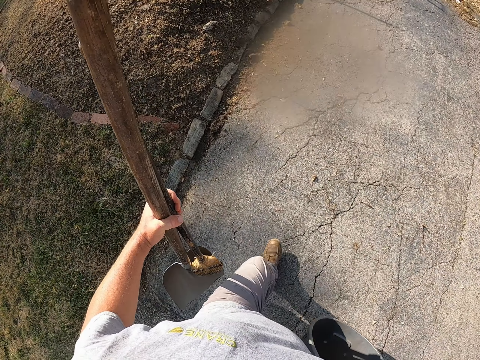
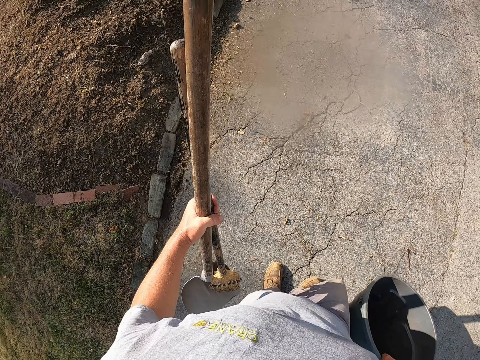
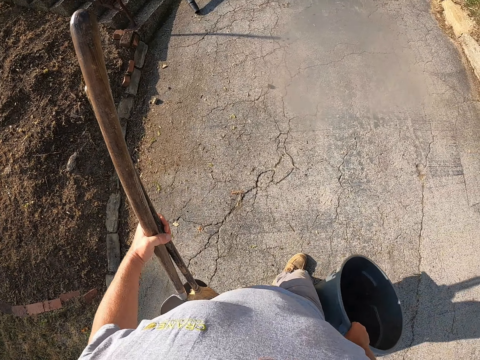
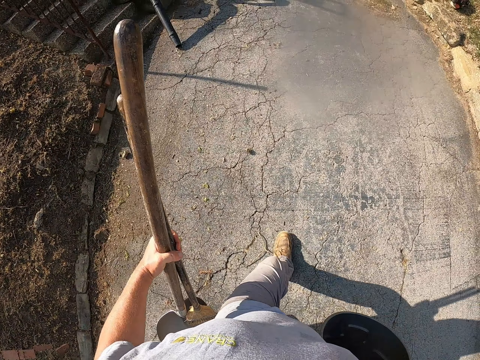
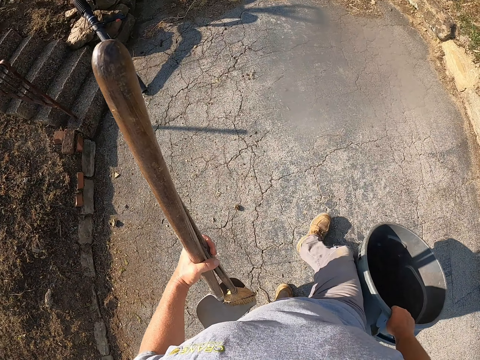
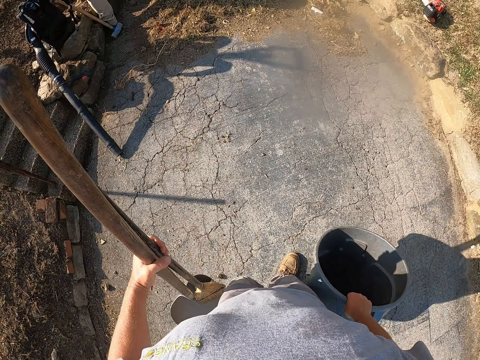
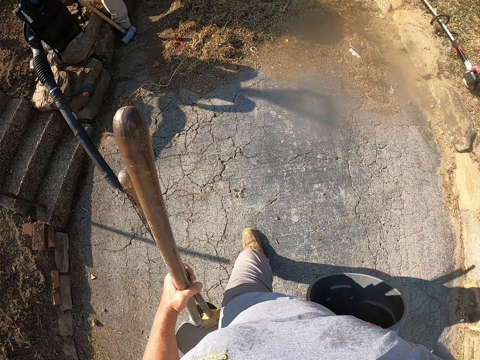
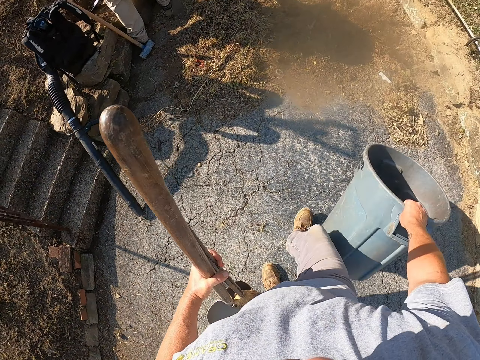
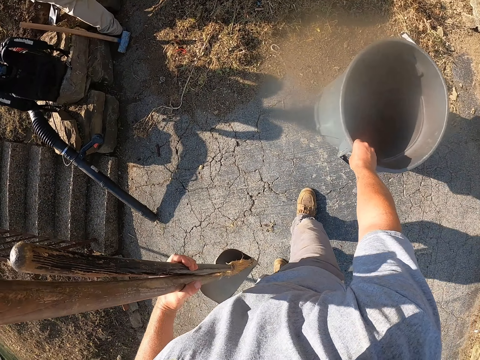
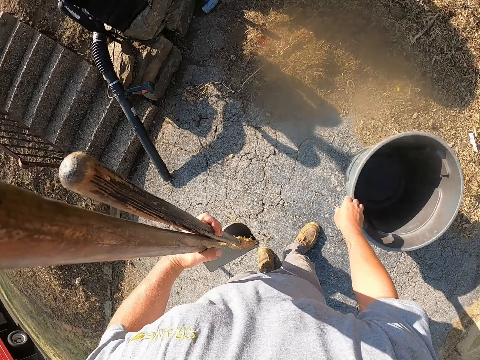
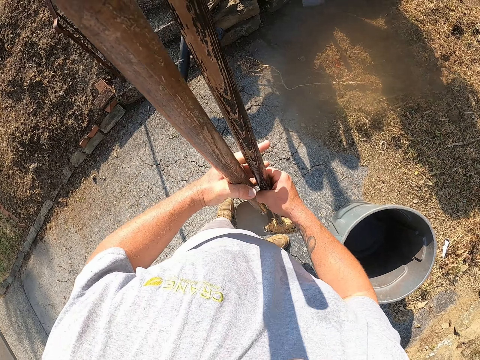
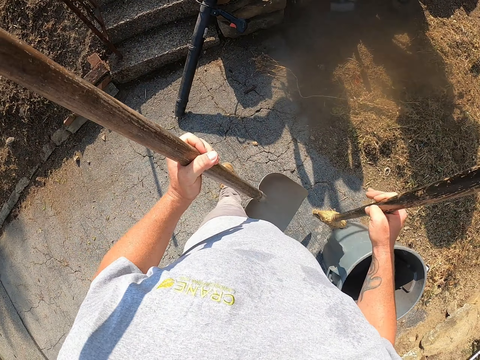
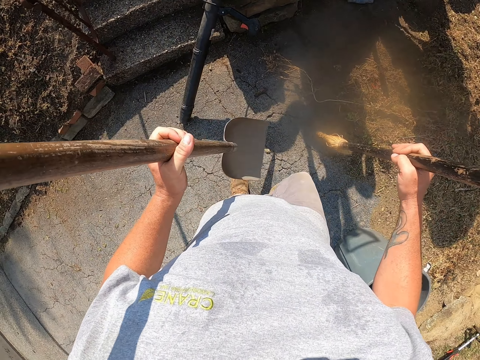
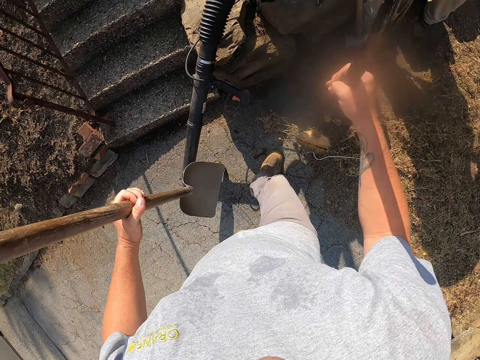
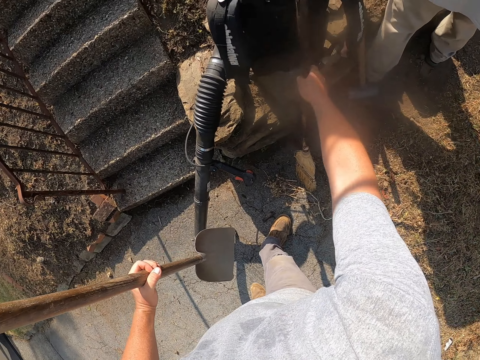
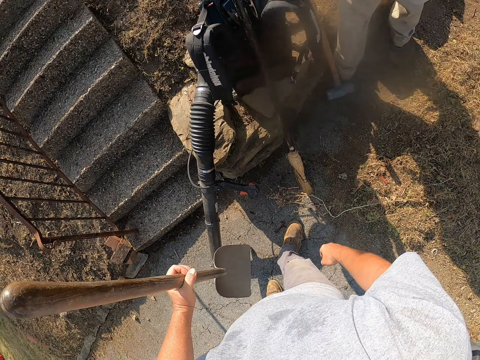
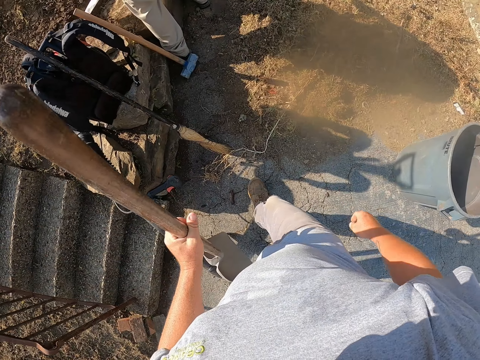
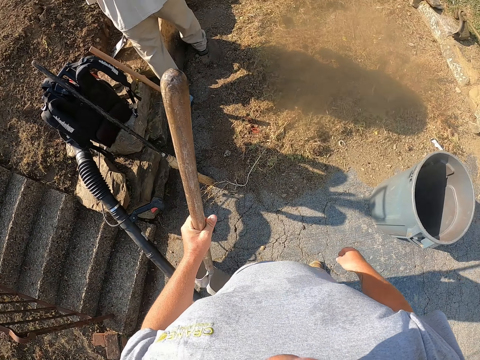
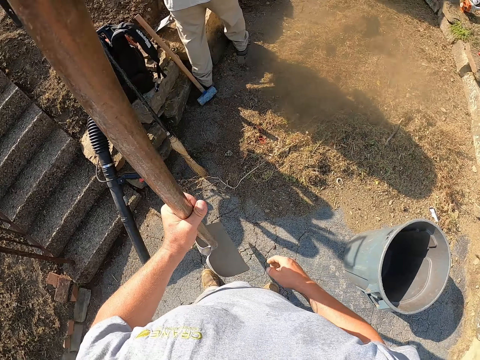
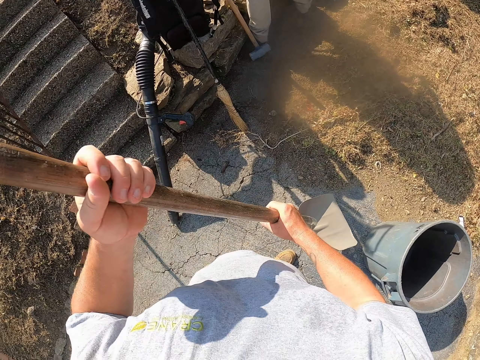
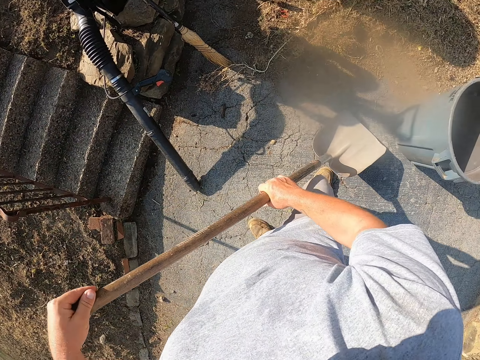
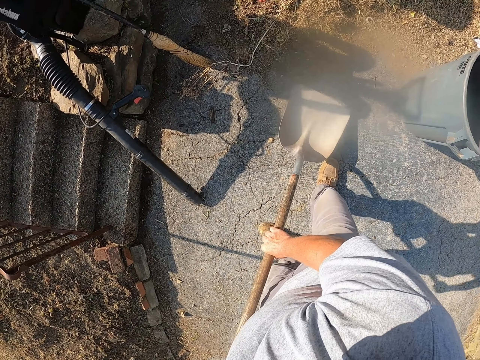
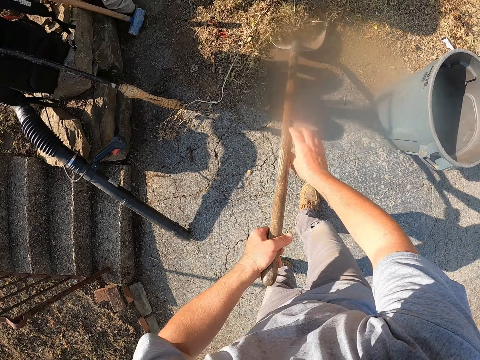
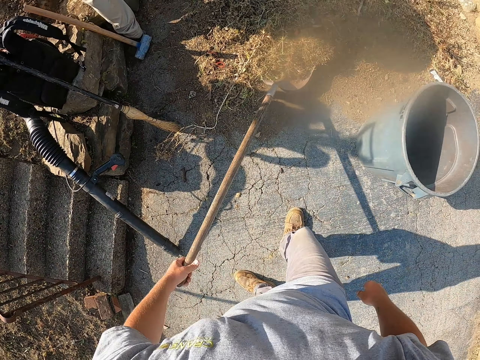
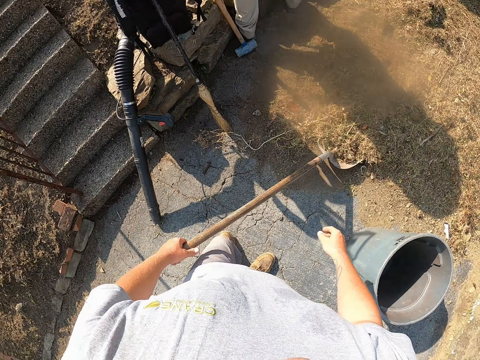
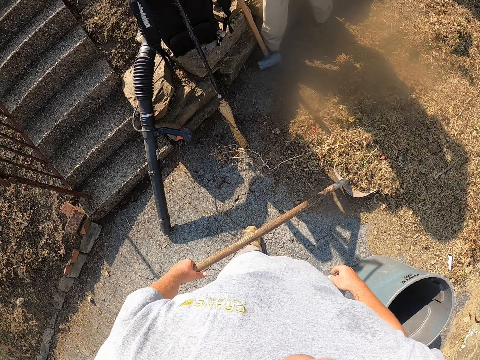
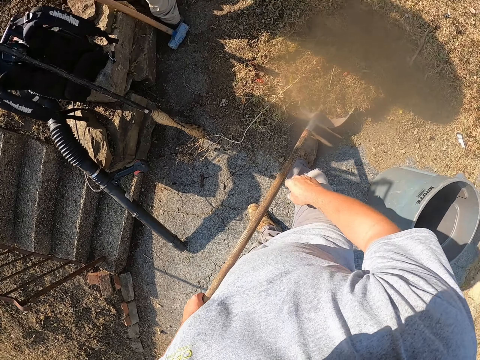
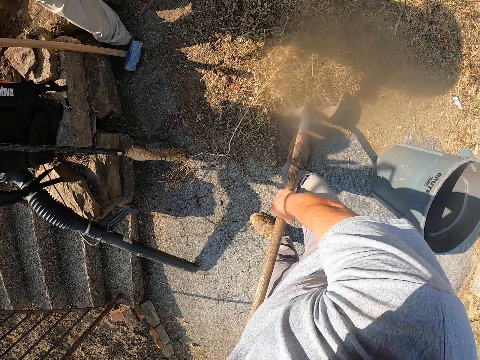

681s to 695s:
The camera wearer places the dustbin on the pavement. He holds the broom in his right hand. He places the broom on the pavement. He holds the shovel with both hands. He scoops dirt from the ground with the shovel.

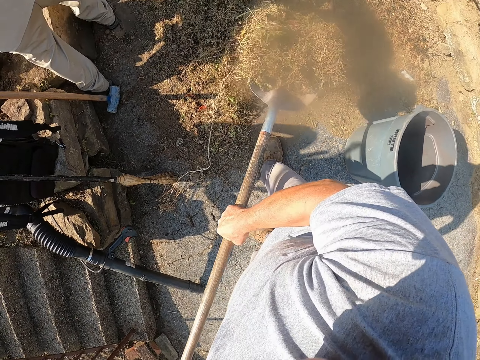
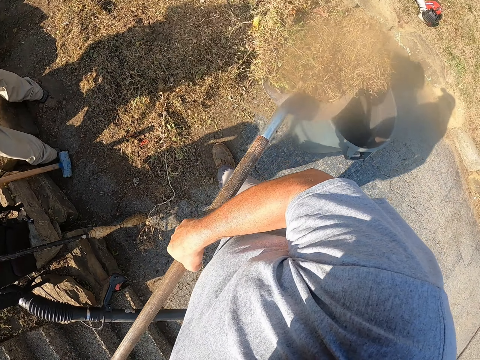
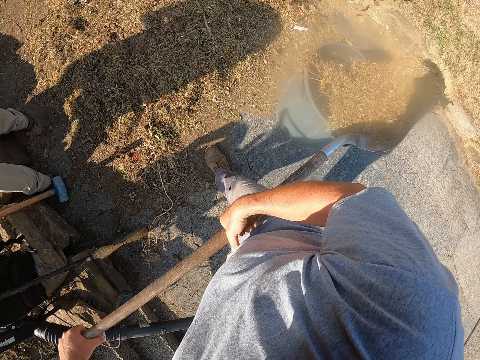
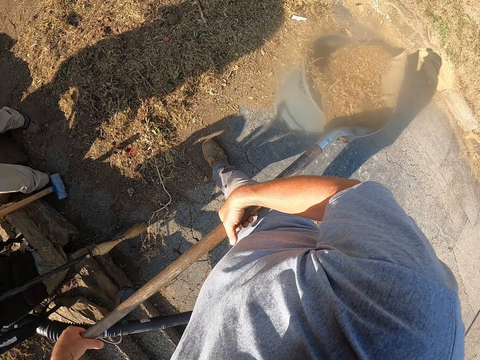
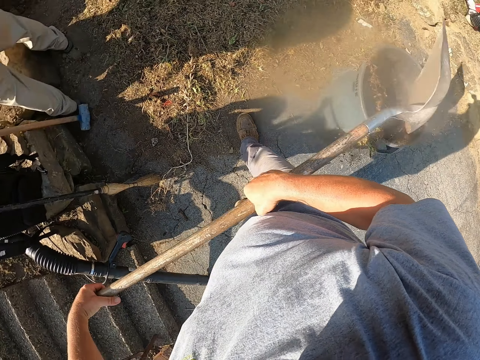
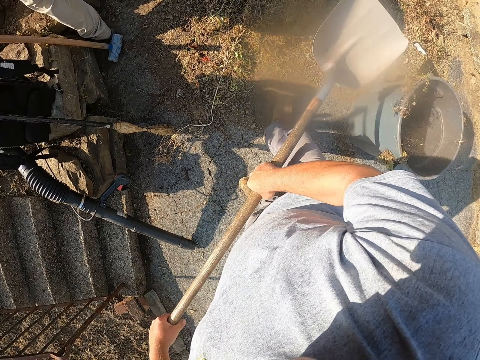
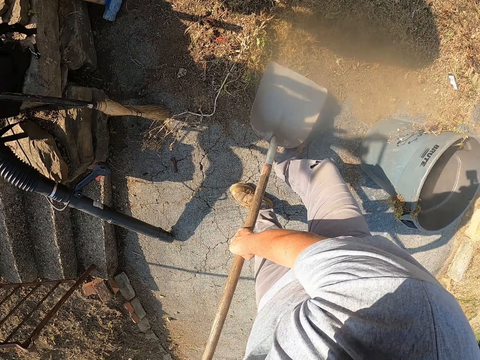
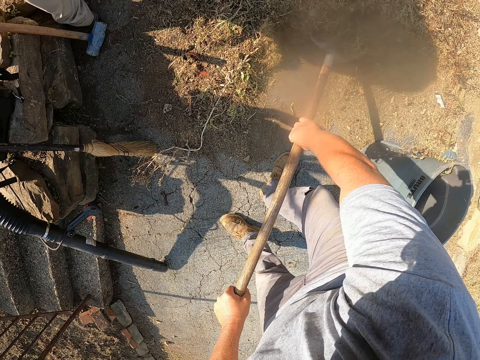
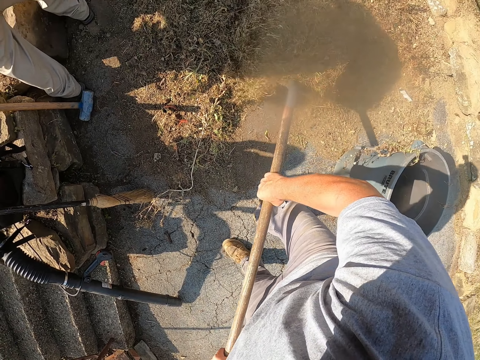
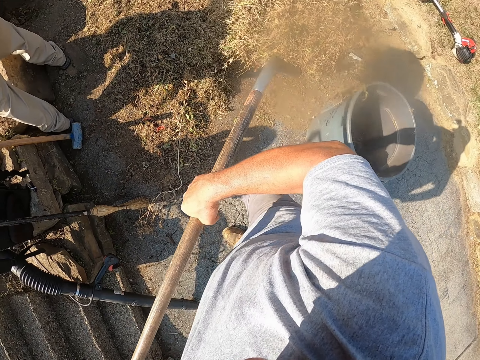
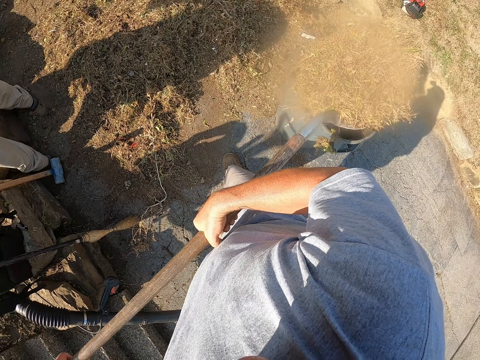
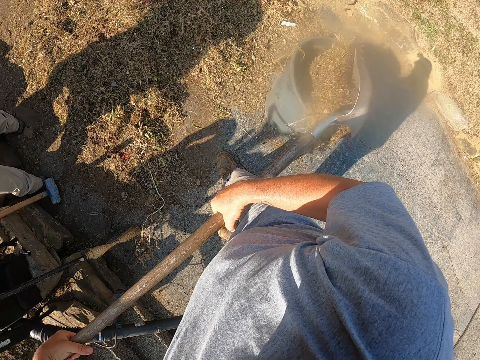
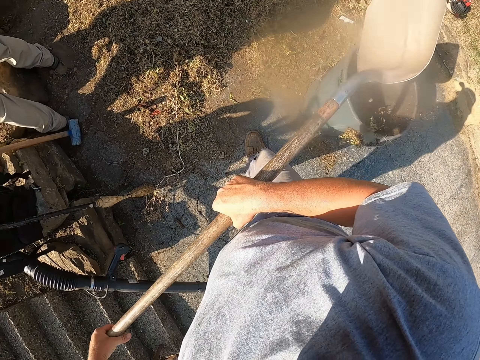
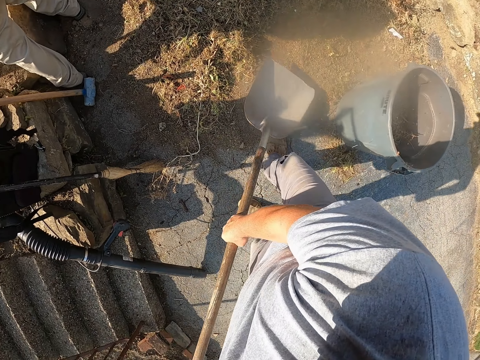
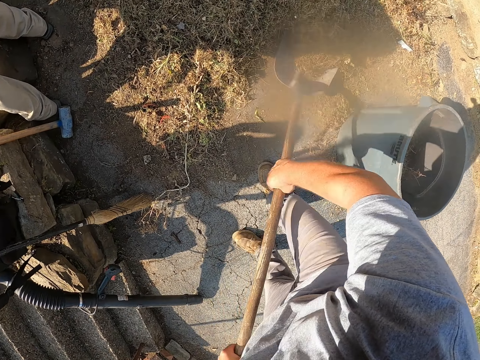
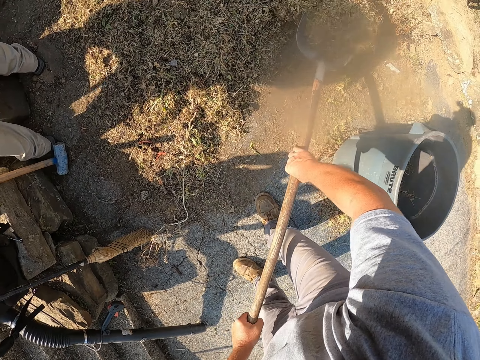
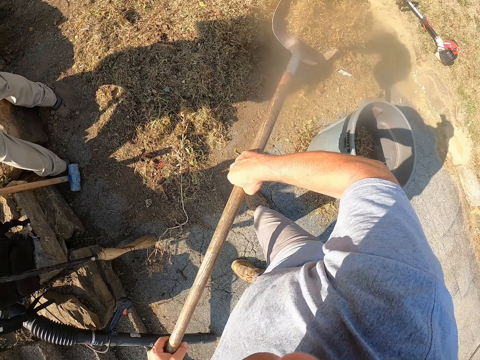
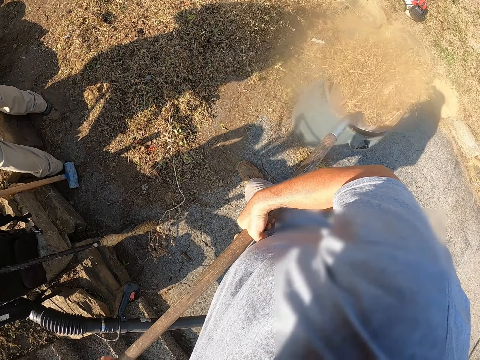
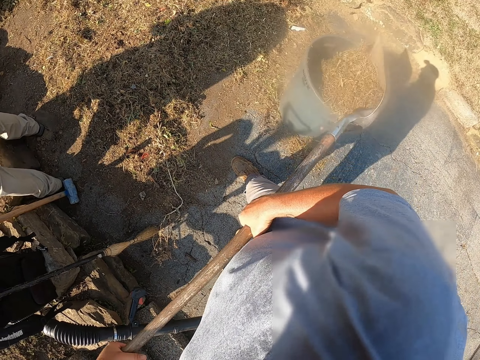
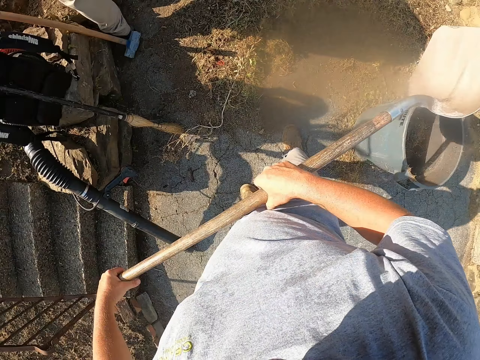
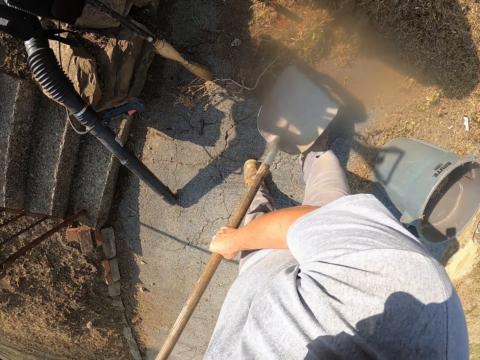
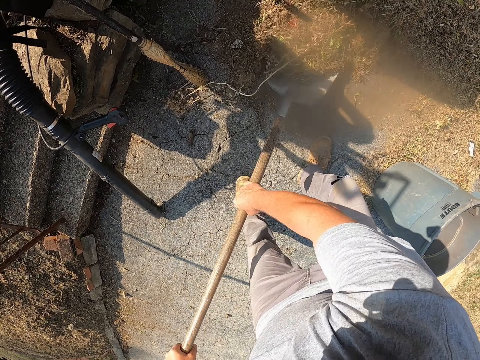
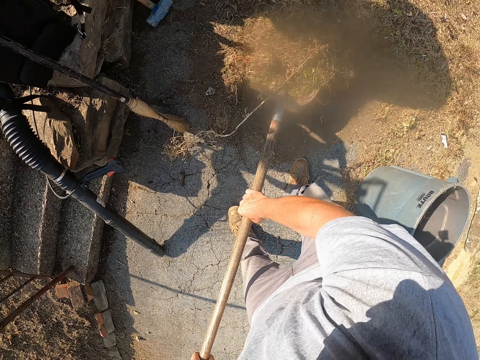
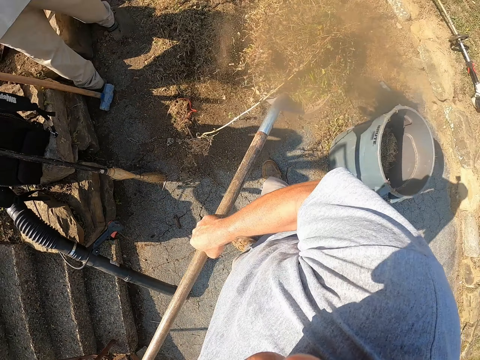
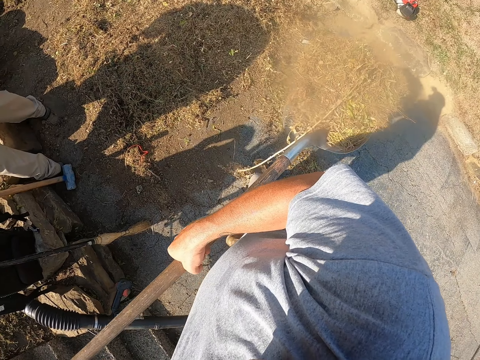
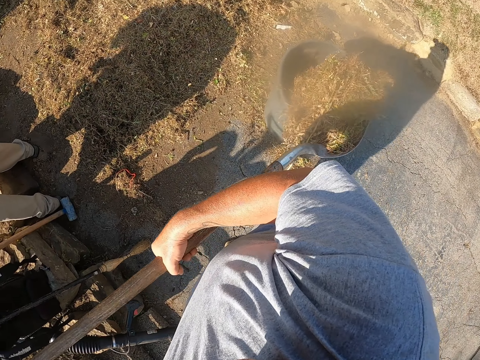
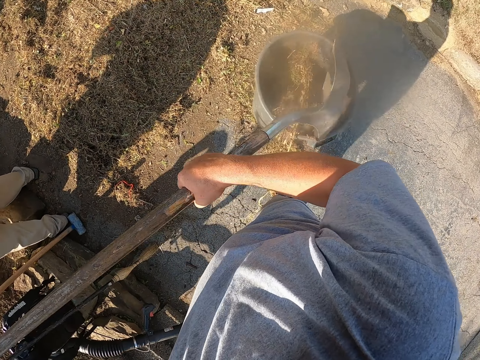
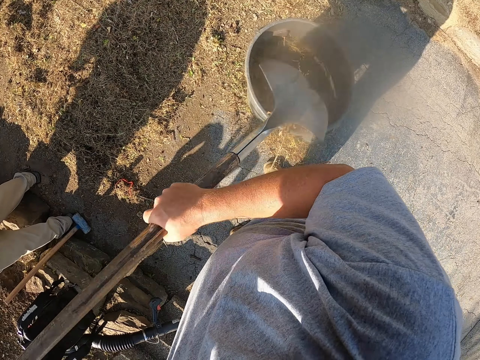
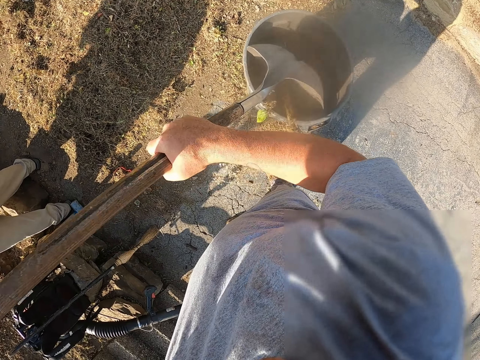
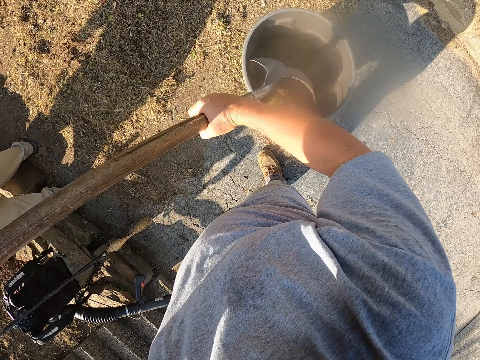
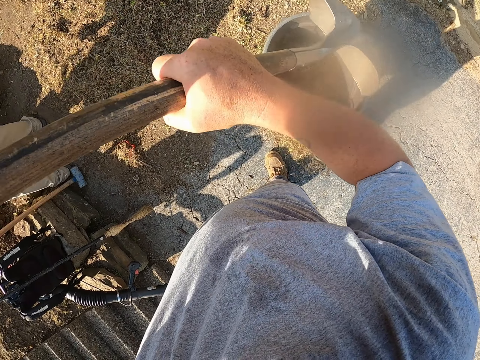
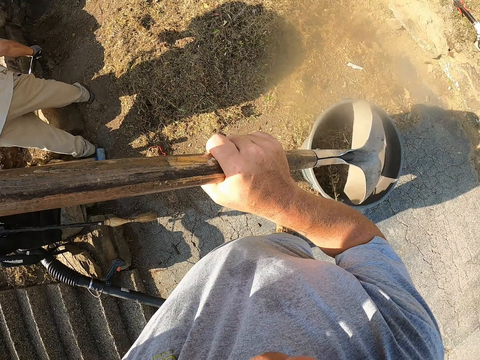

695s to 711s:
The camera wearer throws dirt in a dustbin with a shovel. They scoop the dirt from the ground with the shovel. They throw the dirt in the dustbin with the shovel. They scoop the dirt from the ground with the shovel. They throw the dirt in the dustbin with the shovel. They scoop the dirt from the ground with the shovel. They throw the dirt in the dustbin with the shovel. They hit the dirt with the shovel. They adjust the dirt in the dustbin with the shovel.
